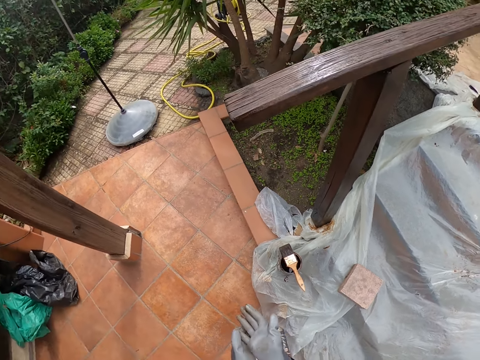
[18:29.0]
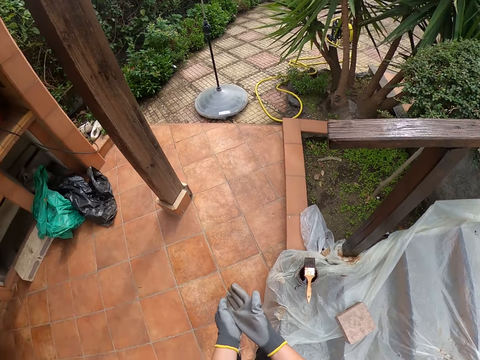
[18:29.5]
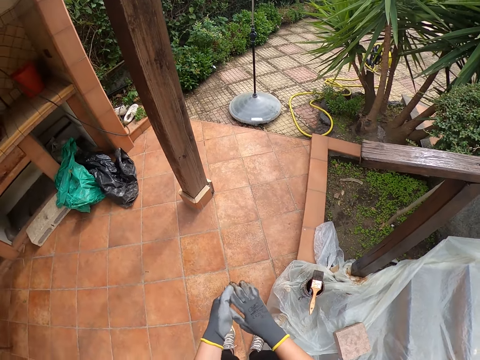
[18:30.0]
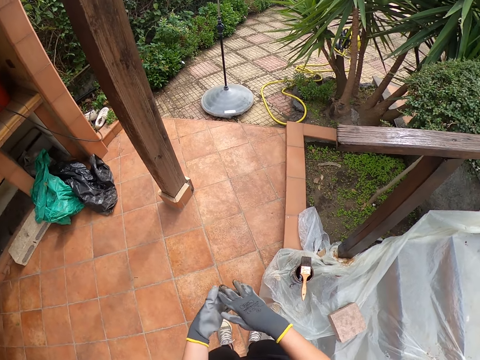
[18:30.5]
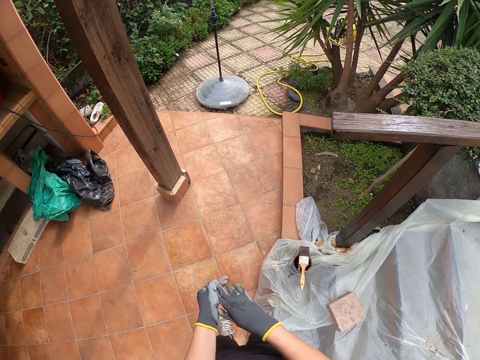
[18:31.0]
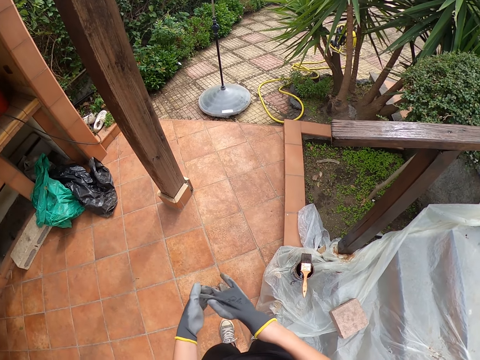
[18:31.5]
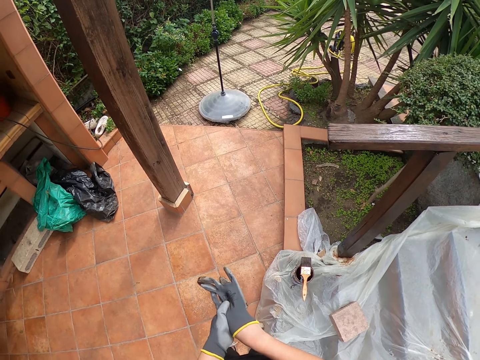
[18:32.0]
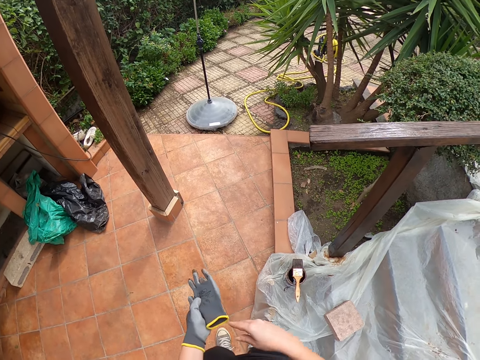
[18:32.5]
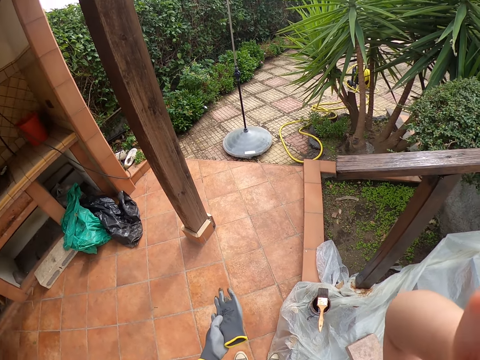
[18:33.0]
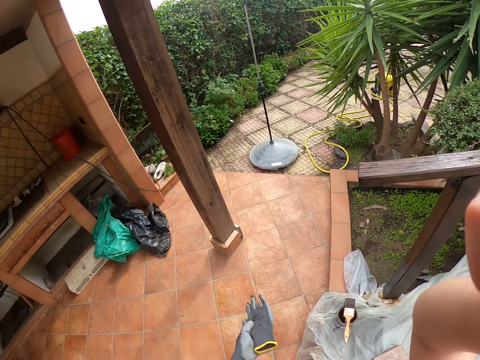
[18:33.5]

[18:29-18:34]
The camera wearer looks around. They remove the gloves. They adjust the camera.
